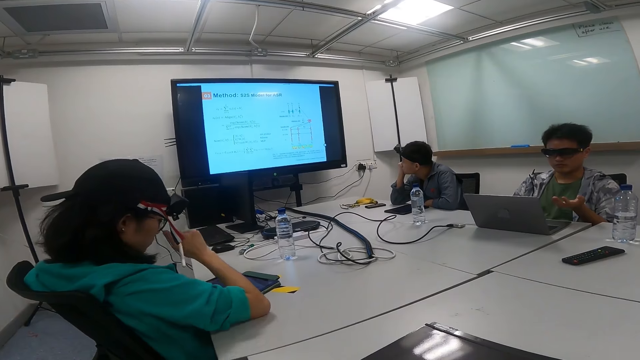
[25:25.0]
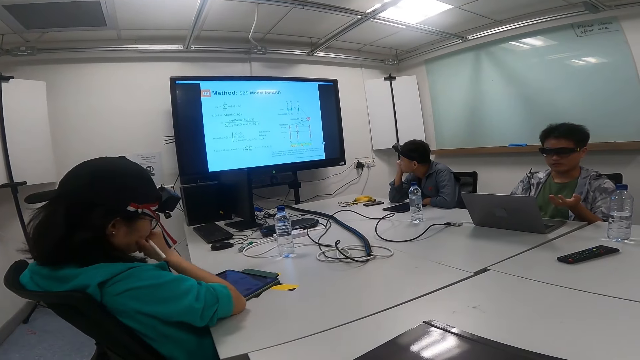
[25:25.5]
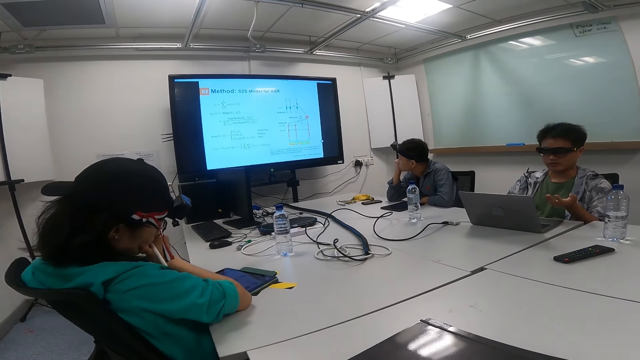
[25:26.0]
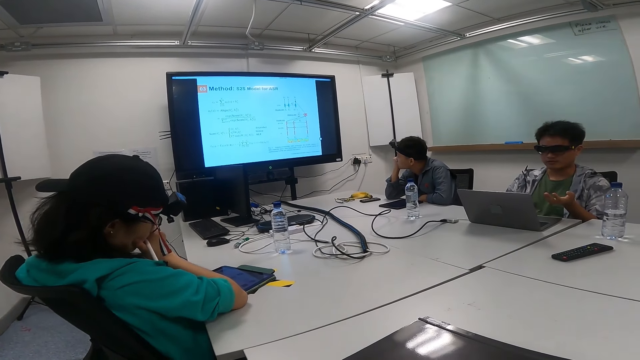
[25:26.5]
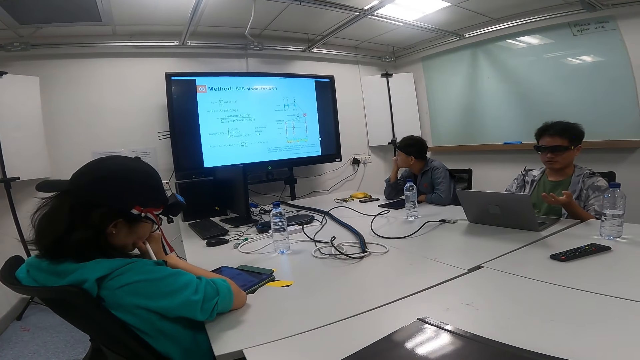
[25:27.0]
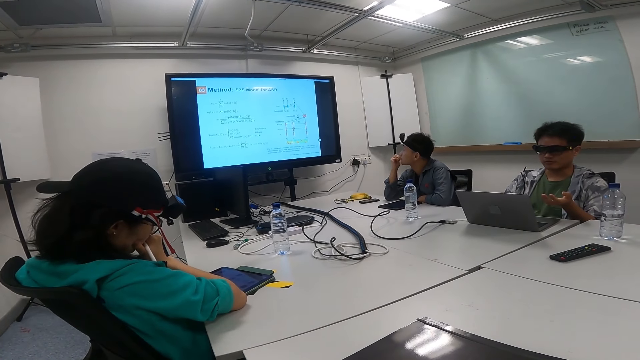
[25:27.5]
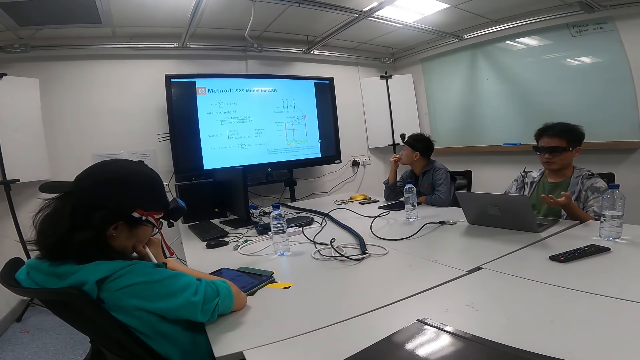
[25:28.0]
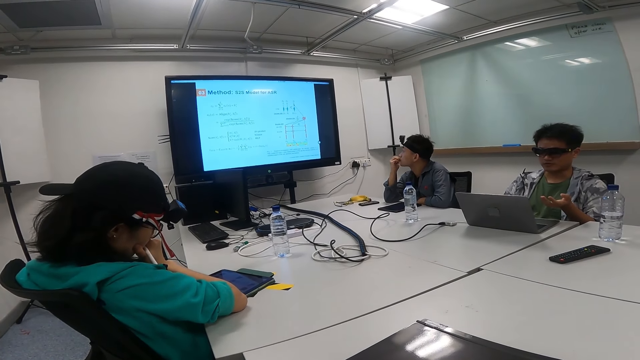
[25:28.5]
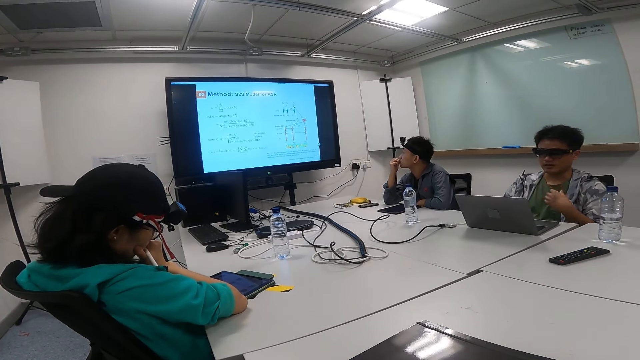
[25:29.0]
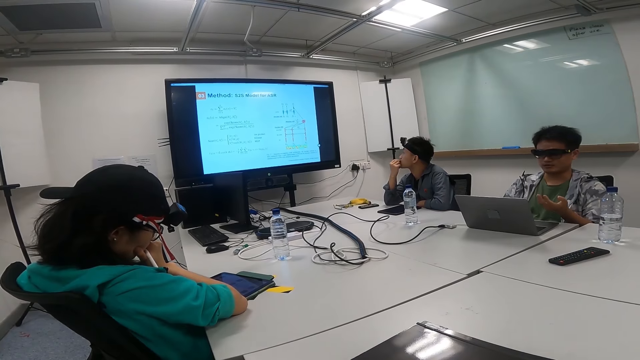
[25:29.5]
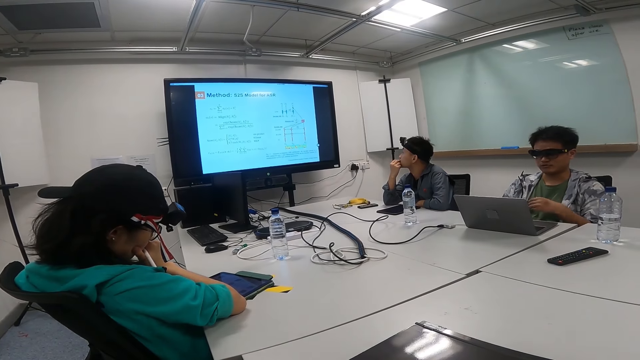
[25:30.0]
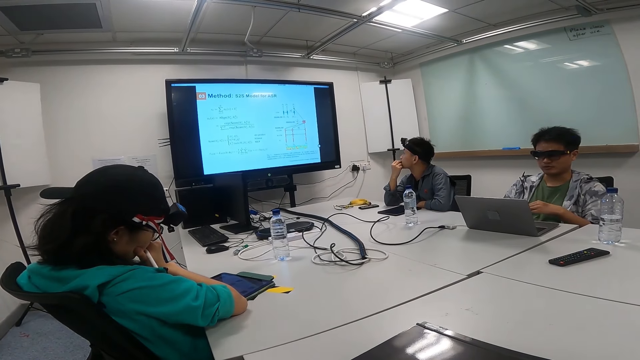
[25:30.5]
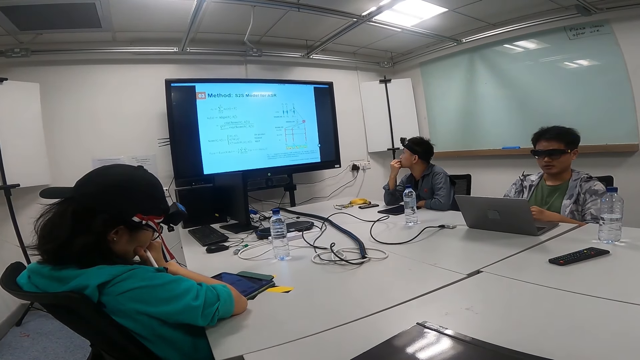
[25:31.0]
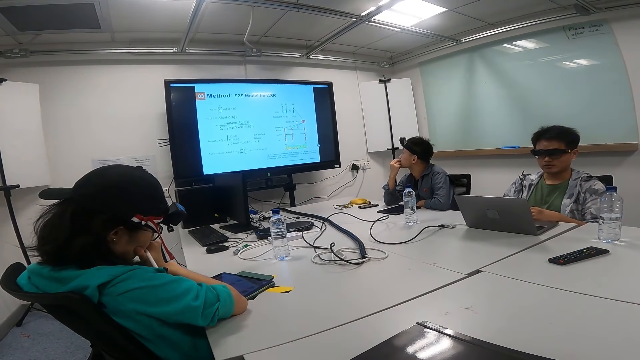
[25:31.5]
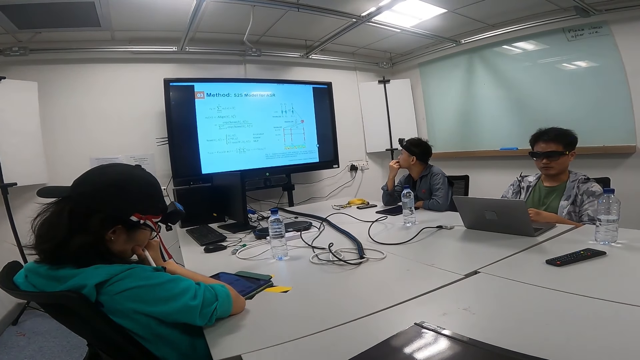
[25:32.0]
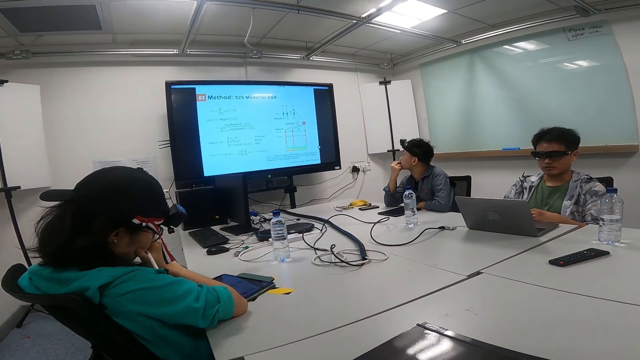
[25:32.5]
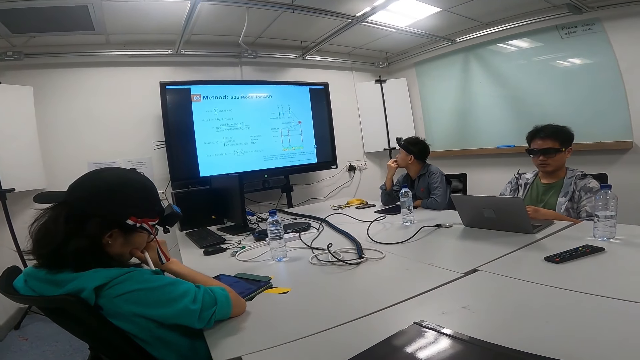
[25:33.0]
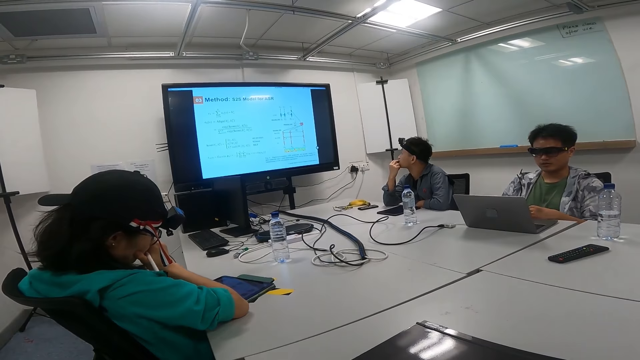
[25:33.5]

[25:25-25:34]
A person puts a hand on the chin. A man explains something on the television screen. Another person looks at a laptop while showing hand gestures.

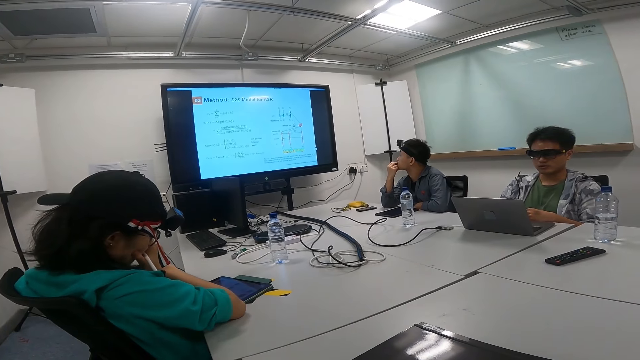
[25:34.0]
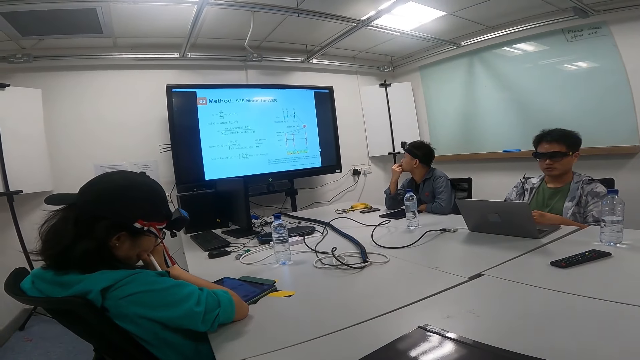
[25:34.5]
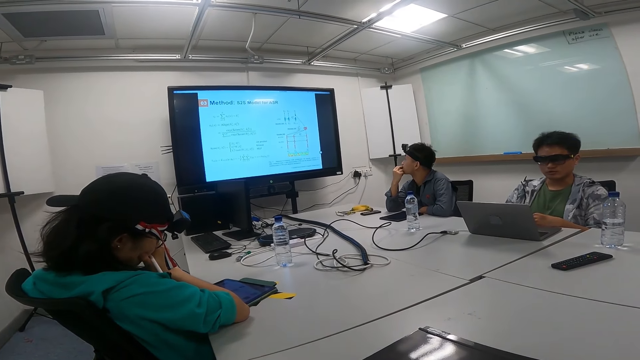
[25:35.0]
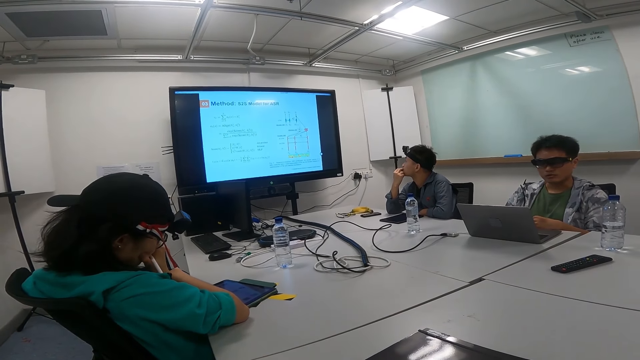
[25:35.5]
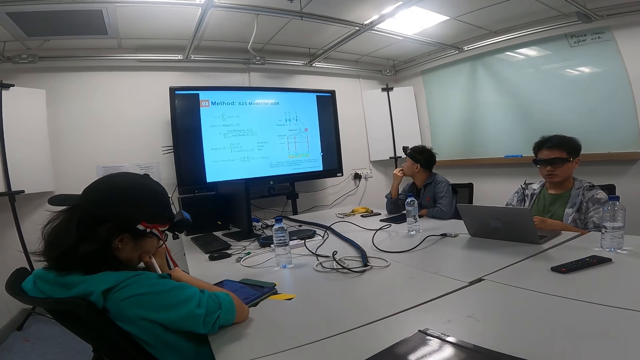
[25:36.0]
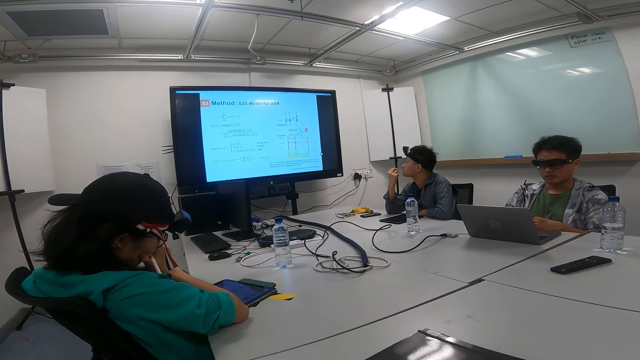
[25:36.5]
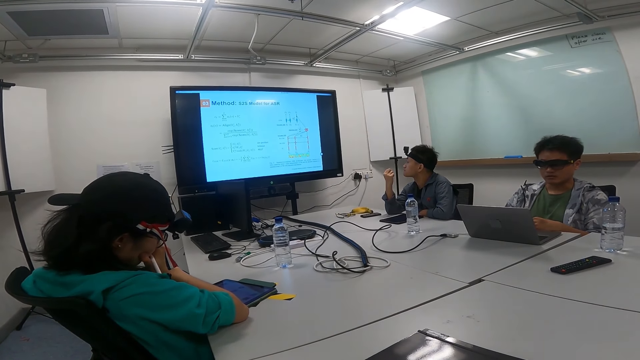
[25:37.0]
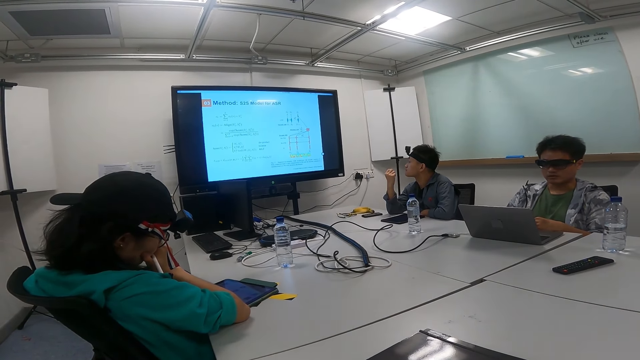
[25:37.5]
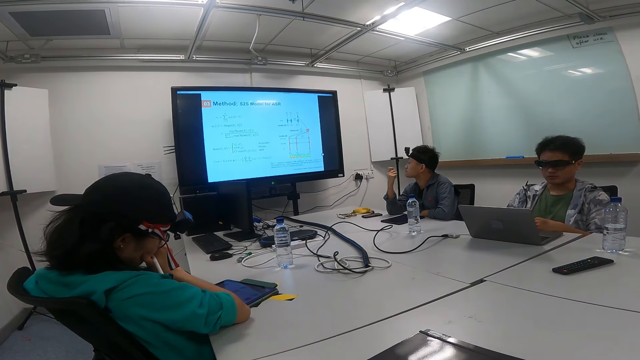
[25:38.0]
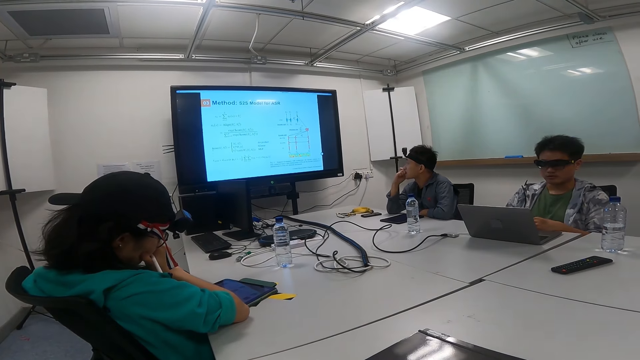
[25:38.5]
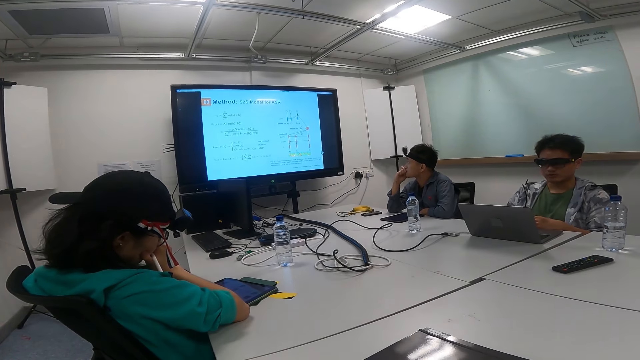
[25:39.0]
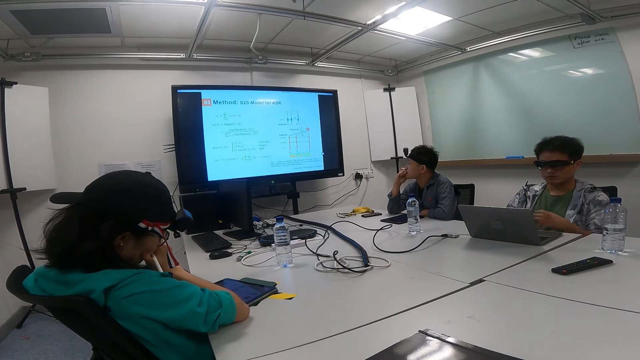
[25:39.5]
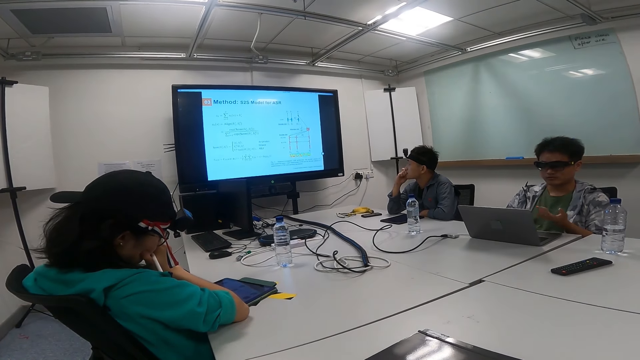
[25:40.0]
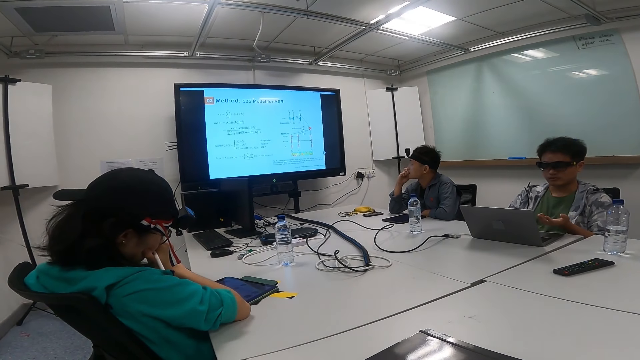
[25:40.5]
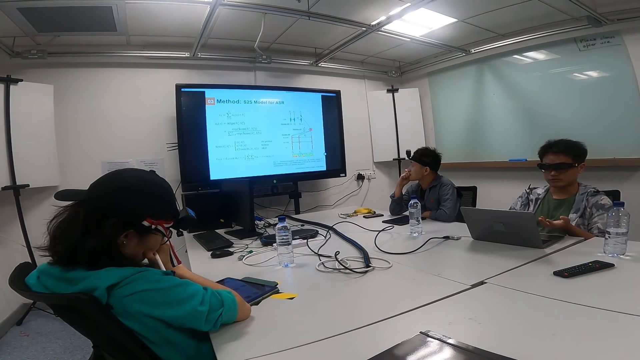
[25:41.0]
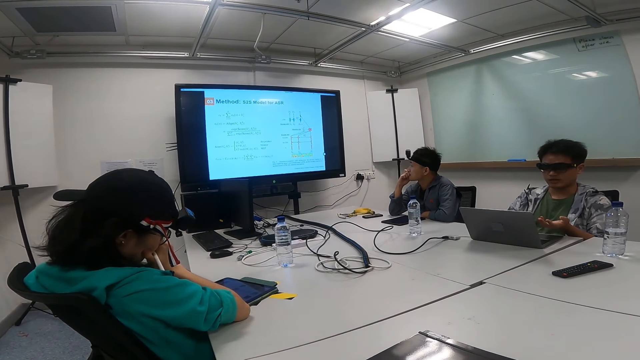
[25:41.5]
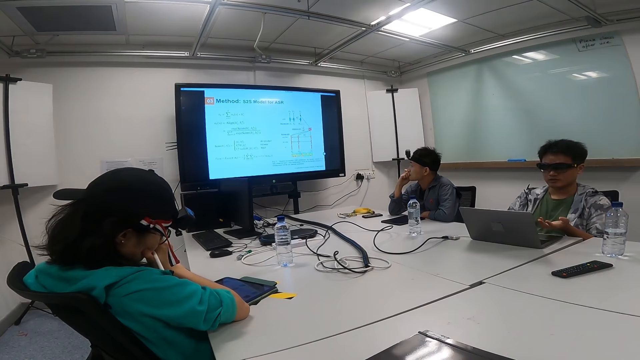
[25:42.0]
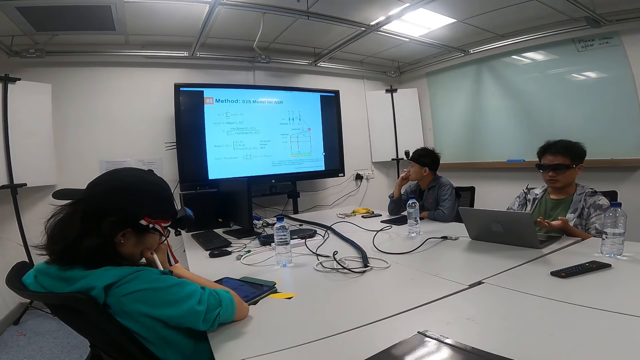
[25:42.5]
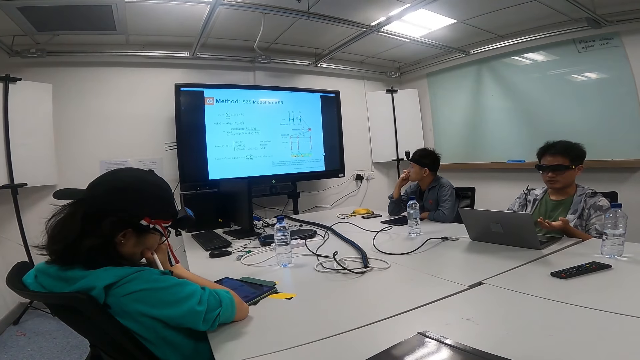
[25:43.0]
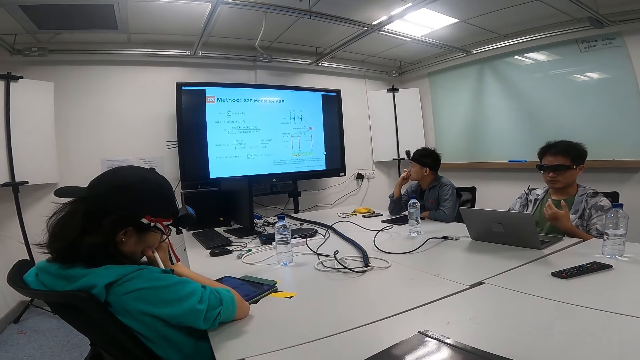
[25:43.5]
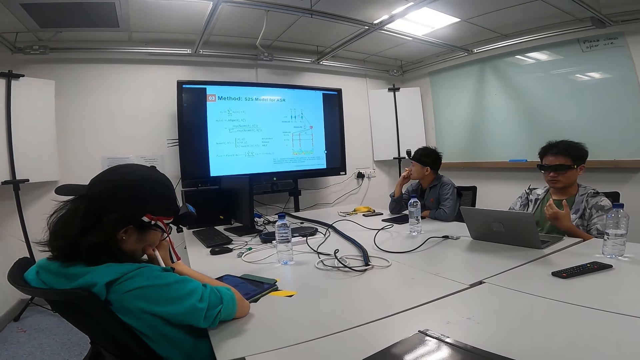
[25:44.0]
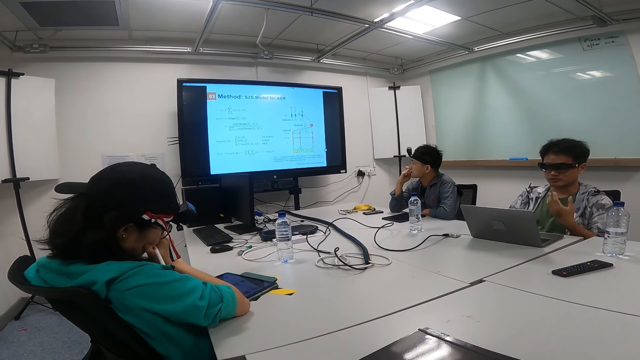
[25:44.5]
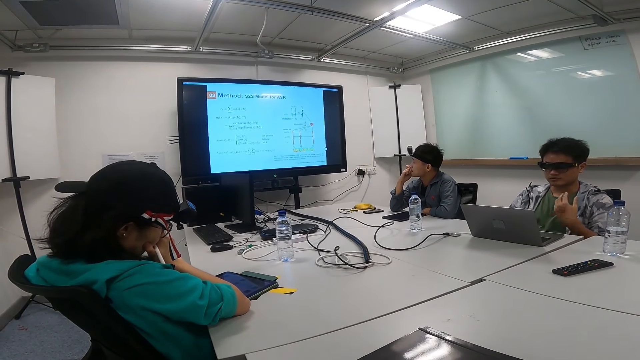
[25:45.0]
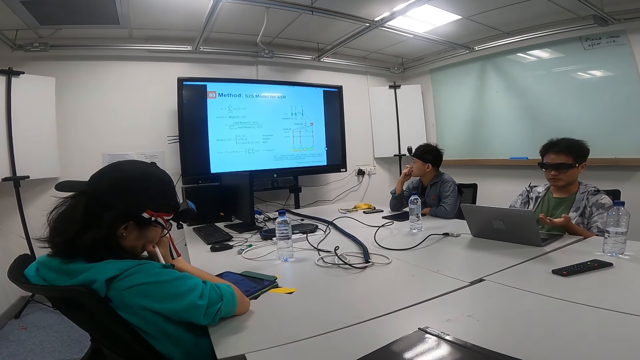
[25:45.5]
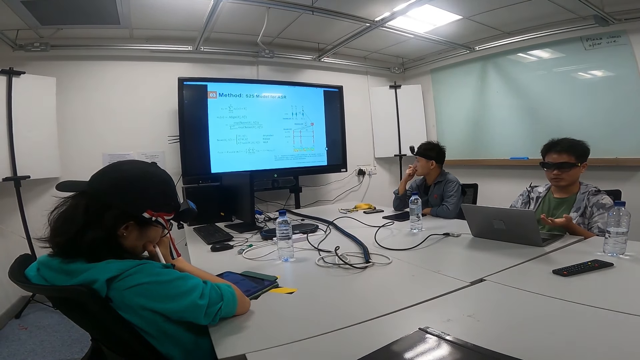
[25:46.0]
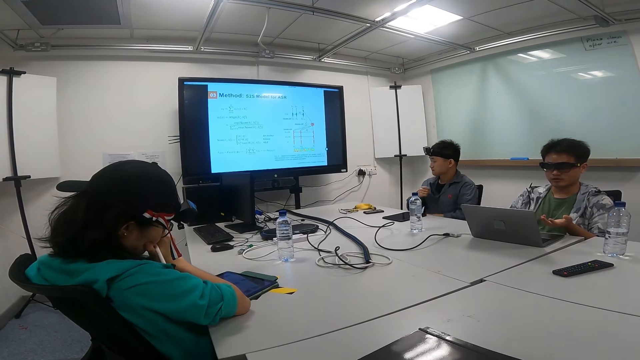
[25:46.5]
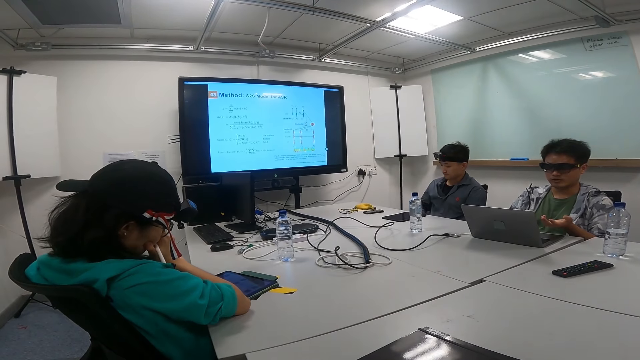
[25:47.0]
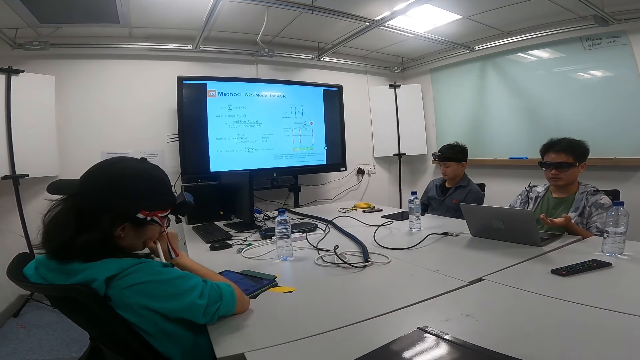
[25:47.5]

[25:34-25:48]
A person looks at a hand. The person bites the hand. Another person looks at a laptop while showing hand gestures. The first person leans back.
